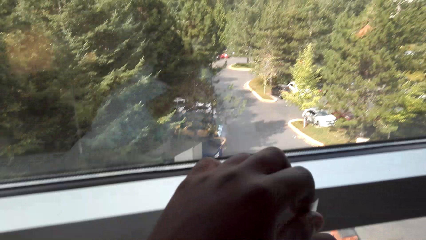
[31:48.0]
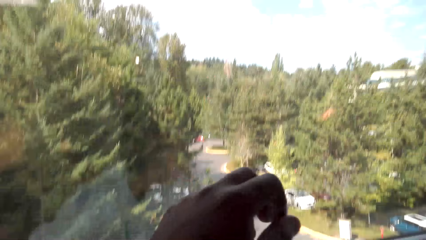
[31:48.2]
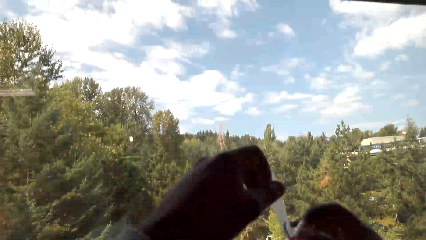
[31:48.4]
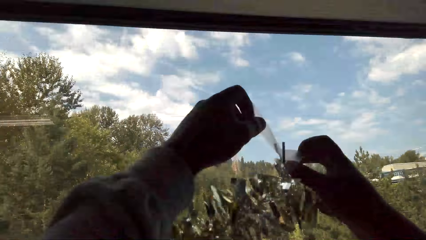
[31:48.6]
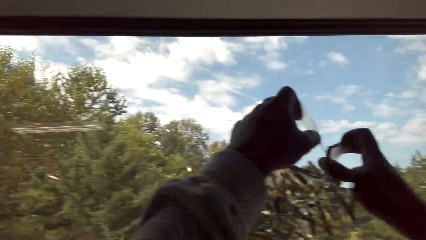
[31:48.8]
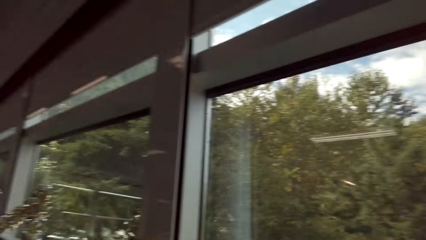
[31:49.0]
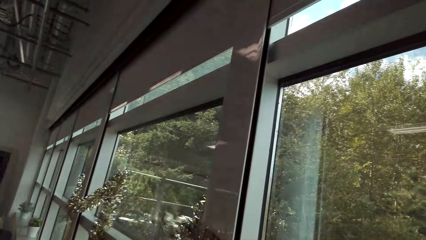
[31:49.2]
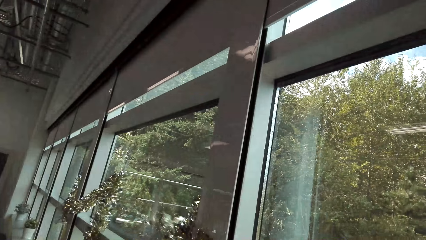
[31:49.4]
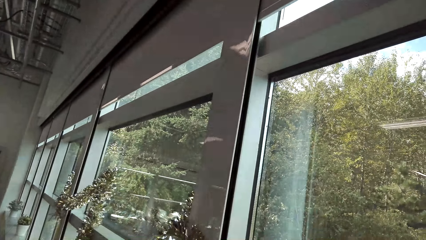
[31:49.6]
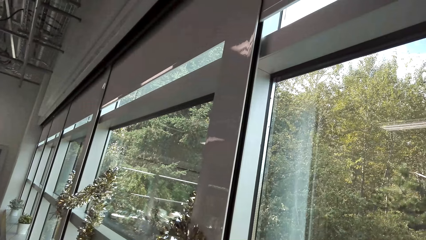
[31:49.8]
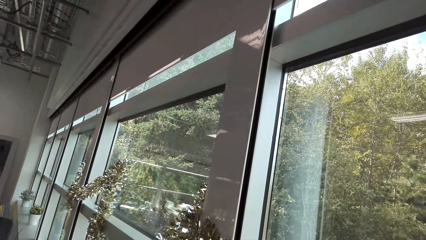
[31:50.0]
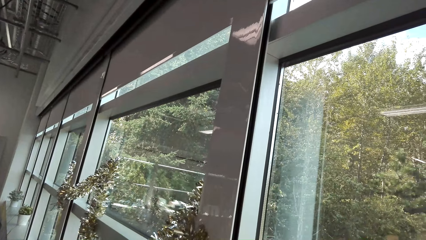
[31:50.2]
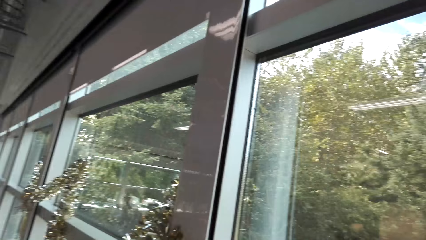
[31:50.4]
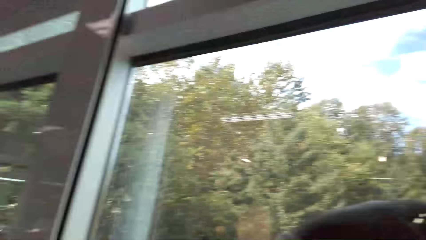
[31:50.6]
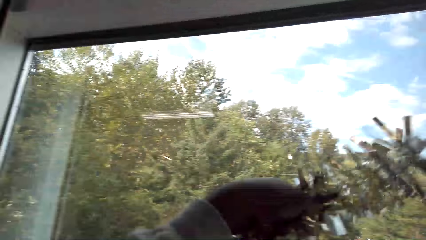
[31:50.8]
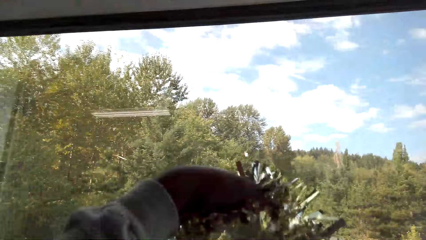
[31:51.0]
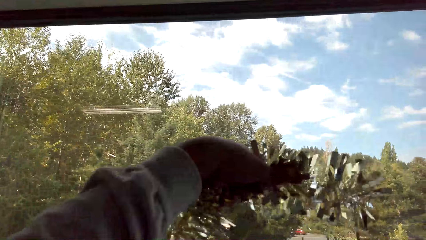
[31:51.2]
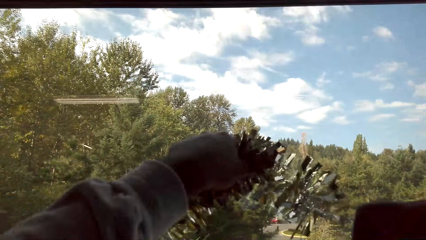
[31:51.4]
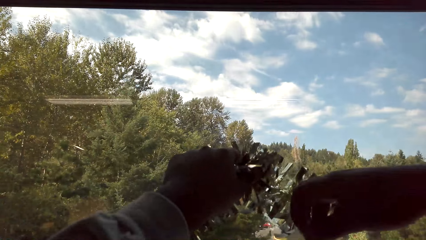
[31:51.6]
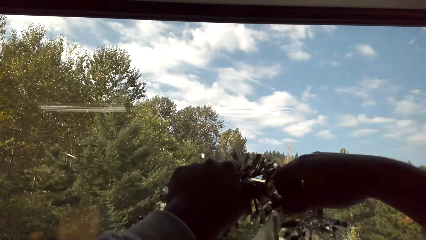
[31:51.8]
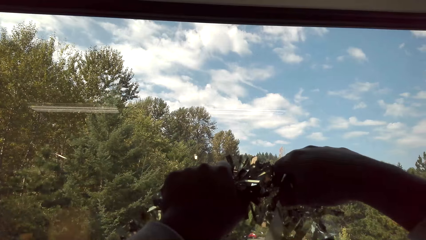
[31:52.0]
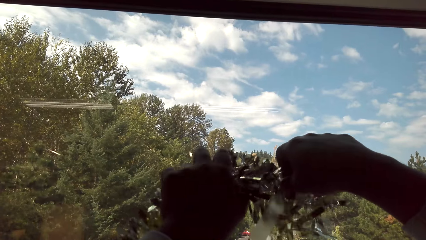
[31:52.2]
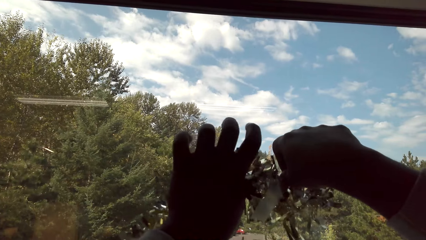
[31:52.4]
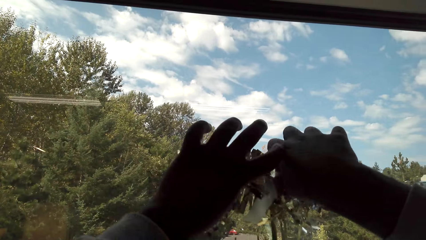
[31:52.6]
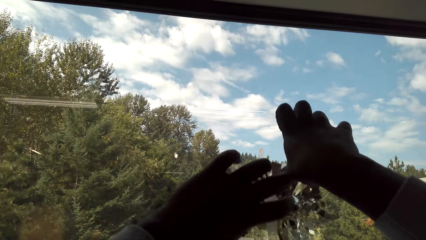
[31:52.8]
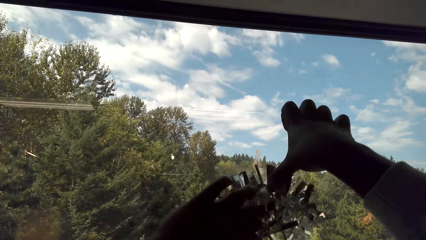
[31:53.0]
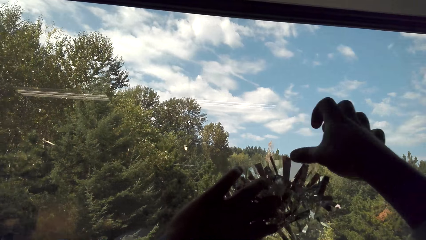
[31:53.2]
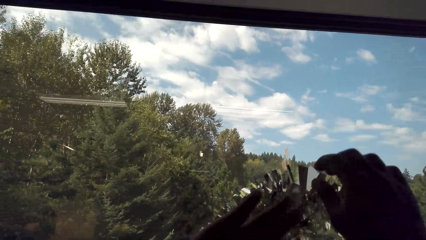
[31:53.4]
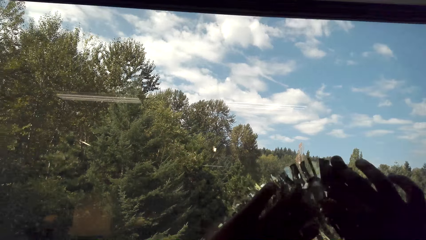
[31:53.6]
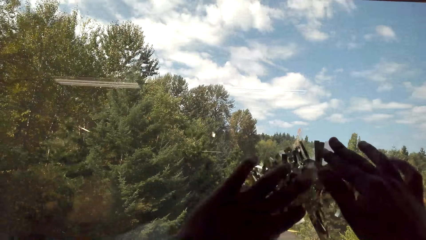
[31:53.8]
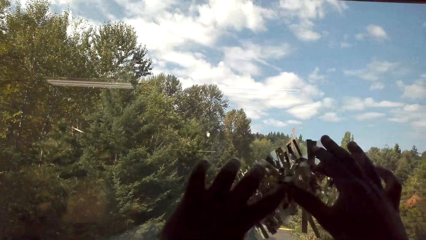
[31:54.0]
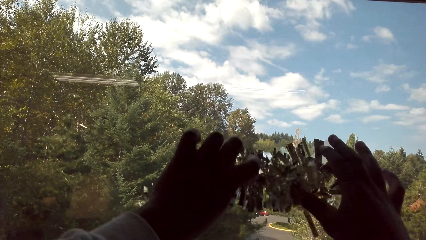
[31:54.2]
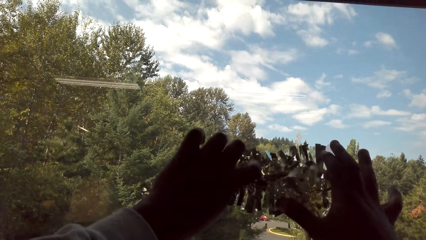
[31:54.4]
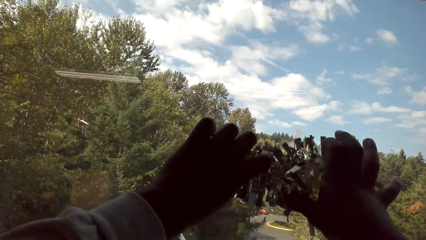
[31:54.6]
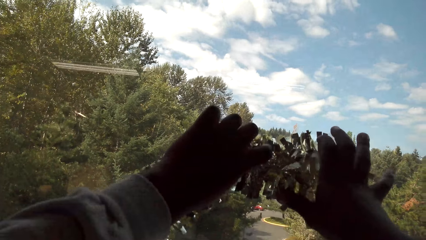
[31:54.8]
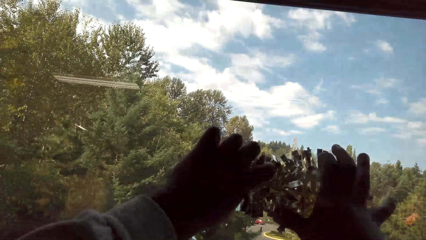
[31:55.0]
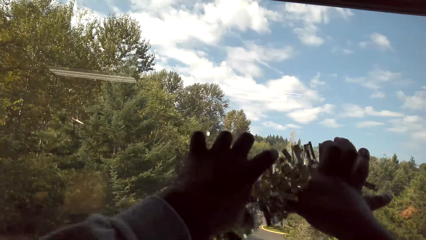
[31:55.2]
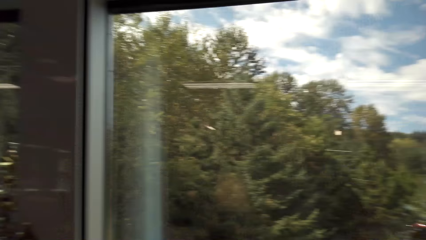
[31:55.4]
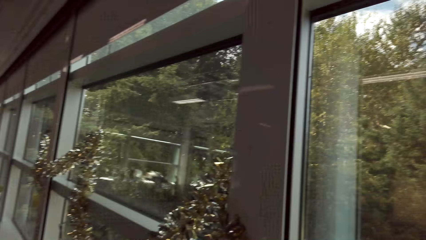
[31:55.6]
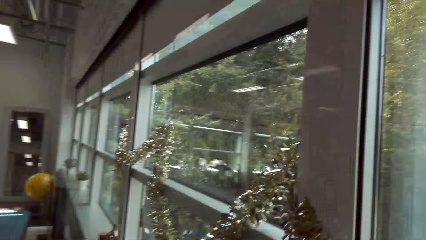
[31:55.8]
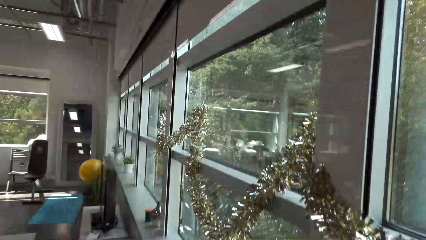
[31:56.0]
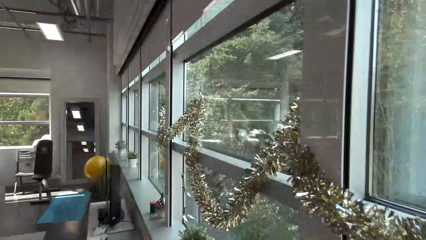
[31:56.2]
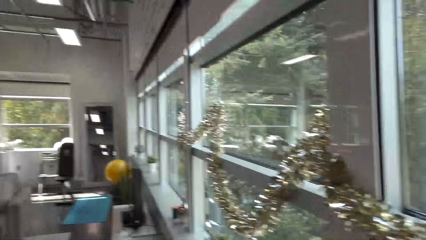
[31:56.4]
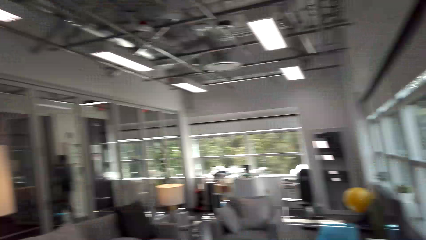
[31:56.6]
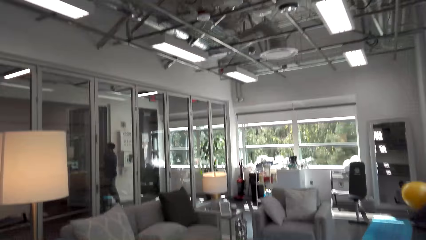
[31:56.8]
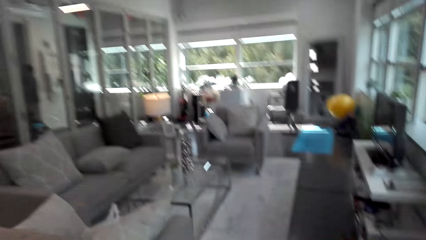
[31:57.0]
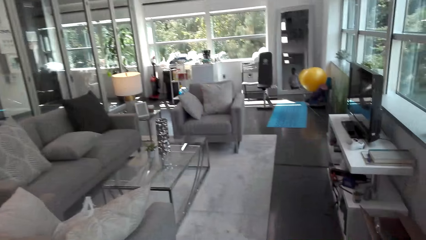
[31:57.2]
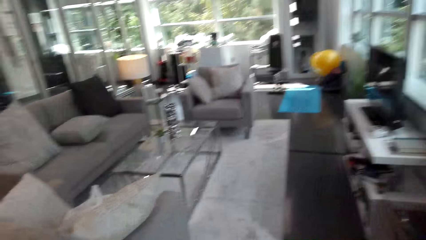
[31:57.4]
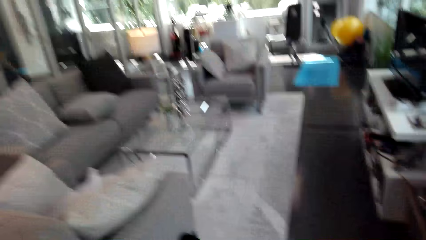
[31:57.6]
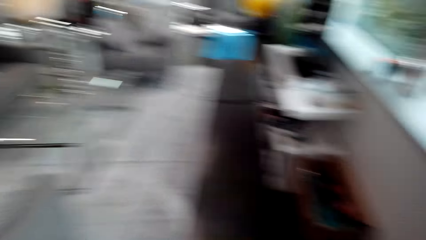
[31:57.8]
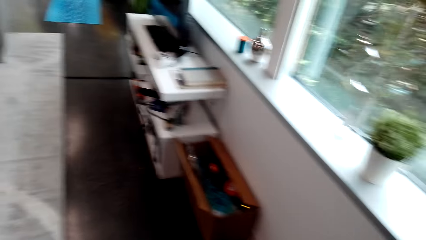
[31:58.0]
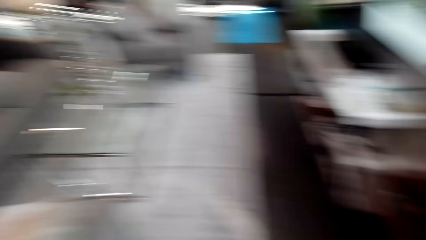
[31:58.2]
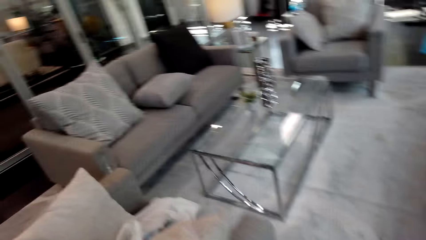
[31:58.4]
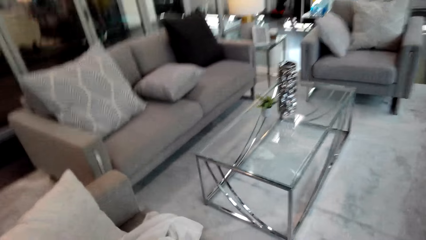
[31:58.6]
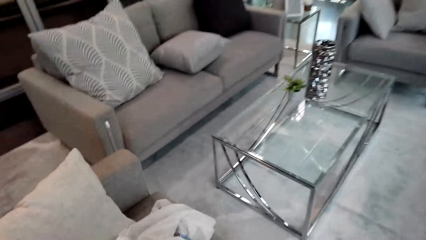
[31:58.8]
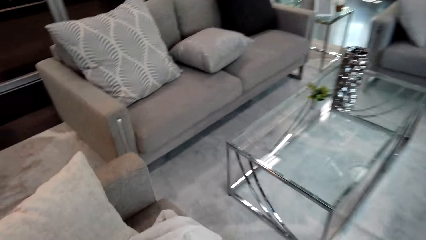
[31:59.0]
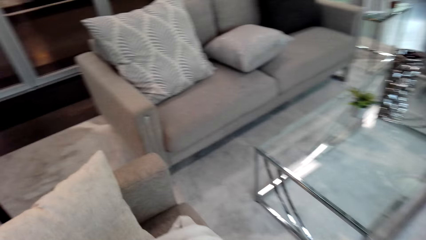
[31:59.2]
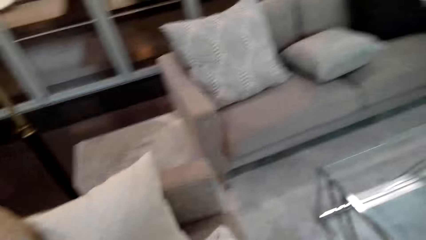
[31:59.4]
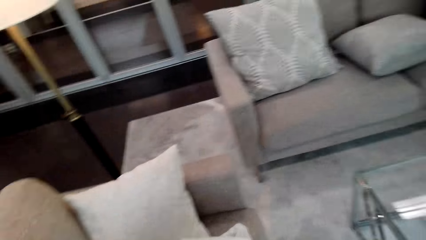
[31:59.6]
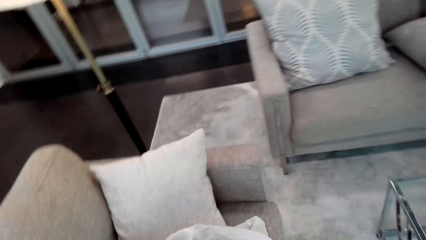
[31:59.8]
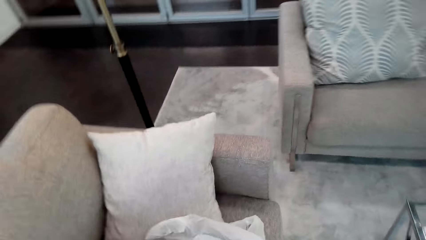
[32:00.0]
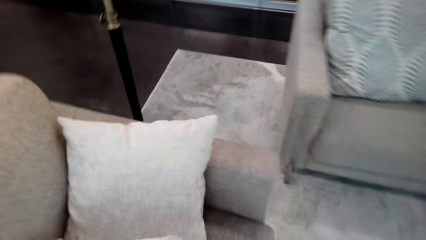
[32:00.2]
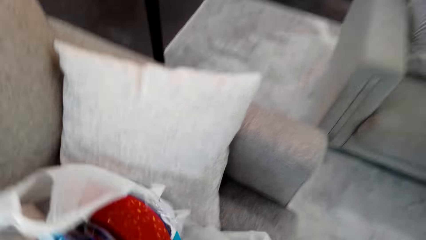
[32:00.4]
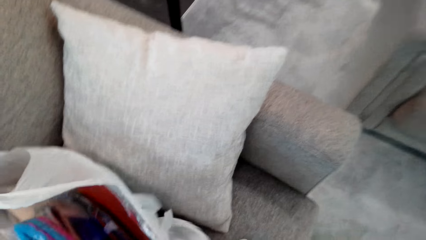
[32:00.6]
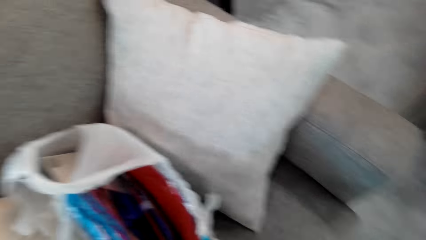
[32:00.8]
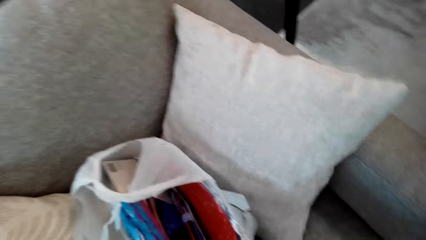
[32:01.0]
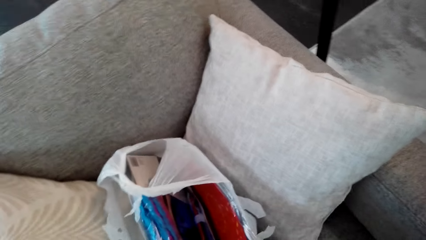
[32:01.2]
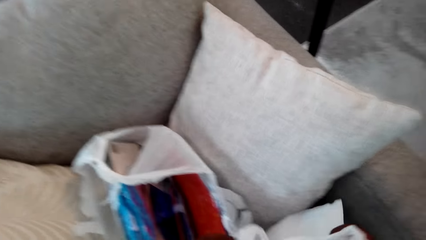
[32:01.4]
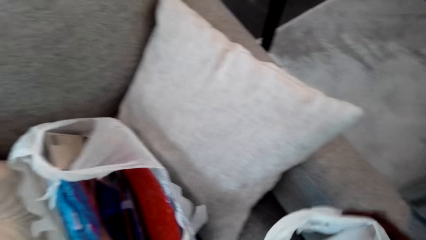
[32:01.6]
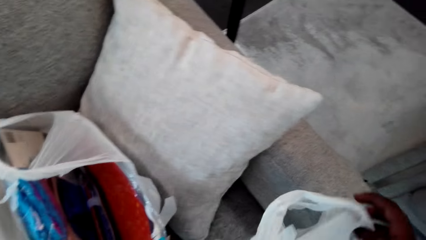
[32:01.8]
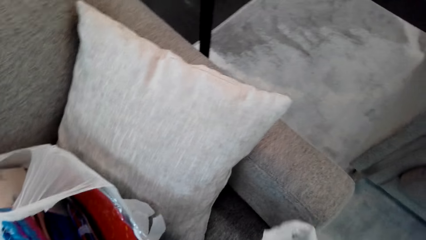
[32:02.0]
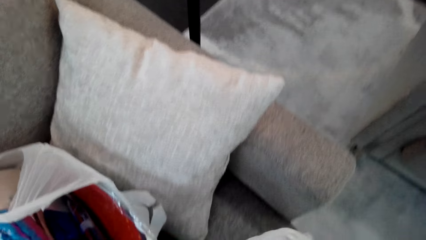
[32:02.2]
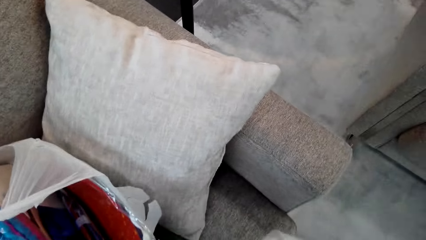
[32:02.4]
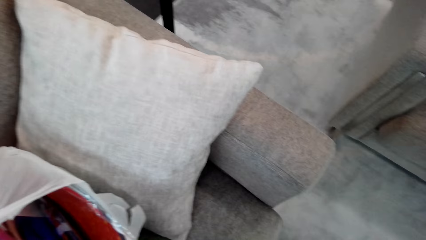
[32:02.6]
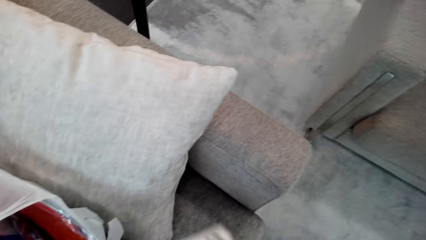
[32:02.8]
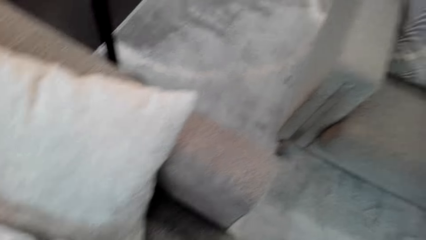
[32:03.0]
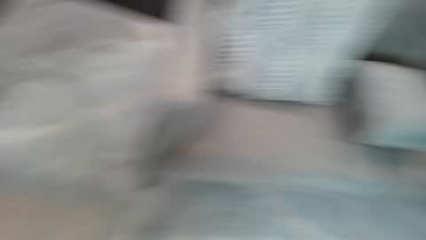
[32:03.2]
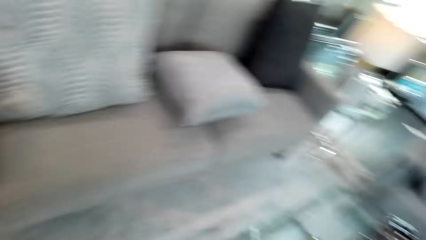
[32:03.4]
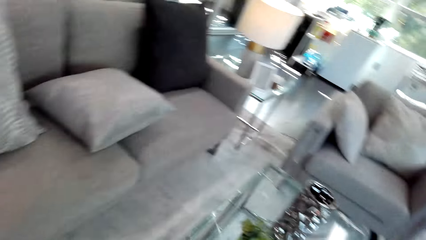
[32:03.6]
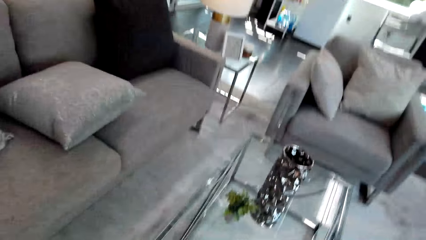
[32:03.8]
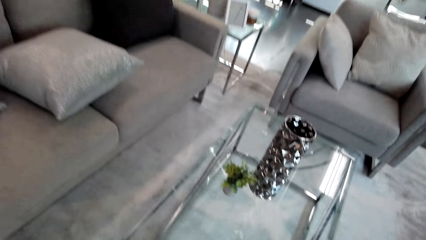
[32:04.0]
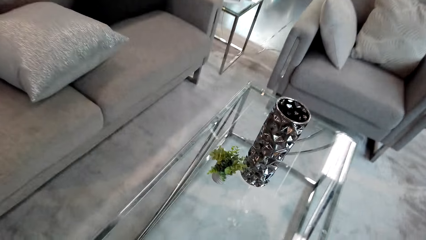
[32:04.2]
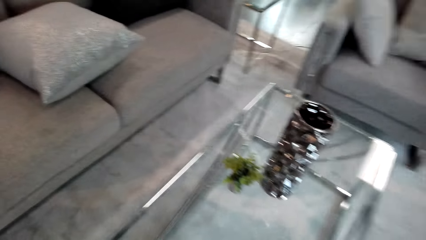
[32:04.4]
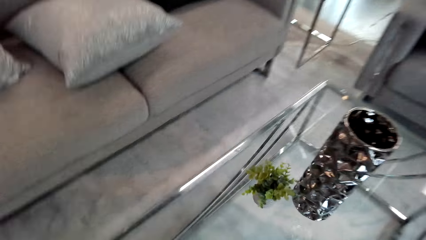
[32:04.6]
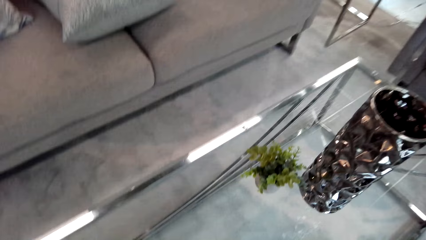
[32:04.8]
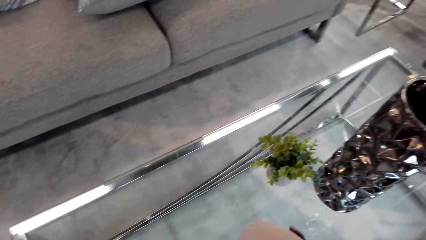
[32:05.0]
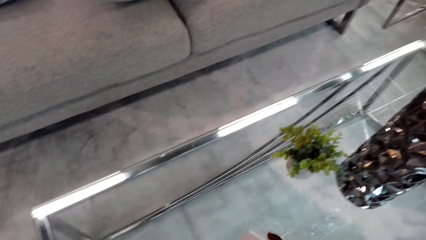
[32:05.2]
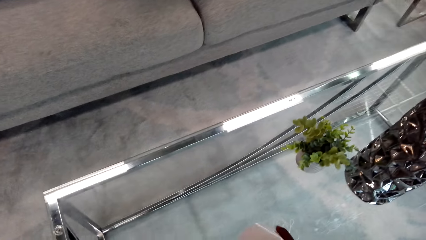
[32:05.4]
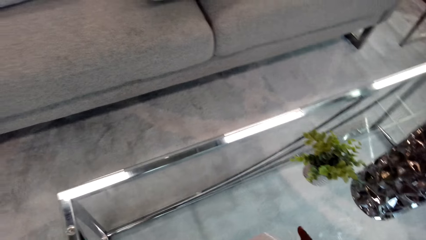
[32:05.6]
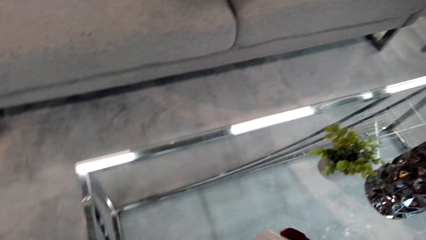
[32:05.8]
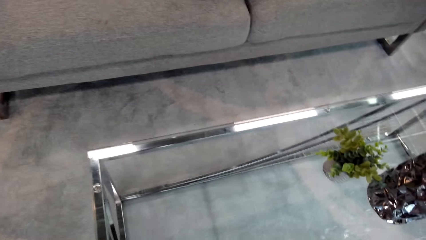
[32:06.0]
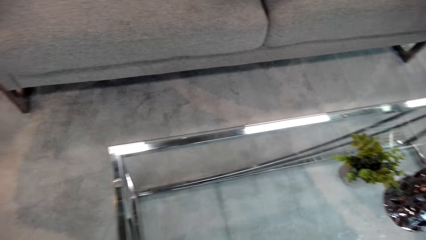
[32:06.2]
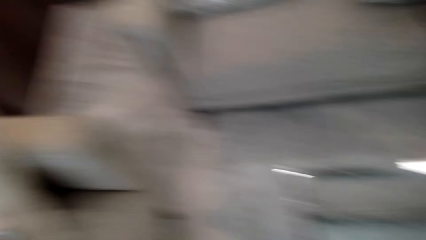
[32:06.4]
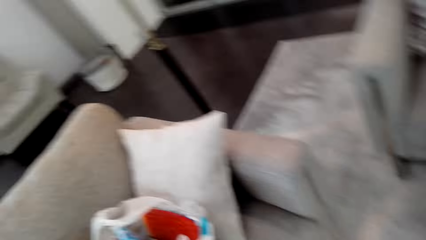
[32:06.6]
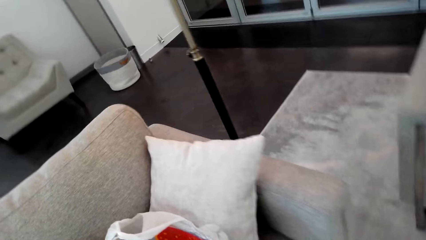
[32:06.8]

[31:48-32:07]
The camera wearer looks around the house. They walk around the house. They put something on the table.
